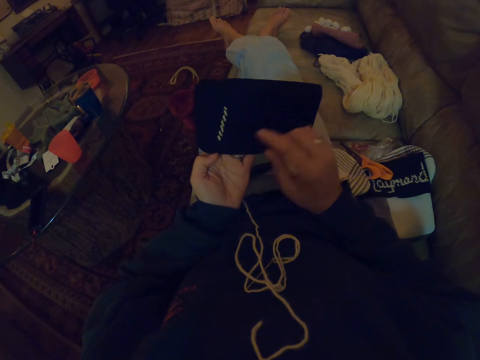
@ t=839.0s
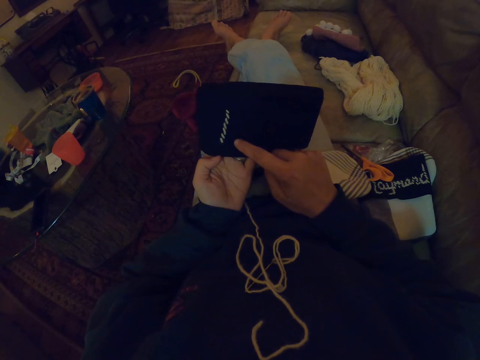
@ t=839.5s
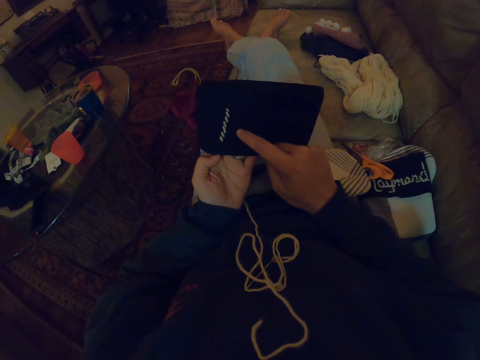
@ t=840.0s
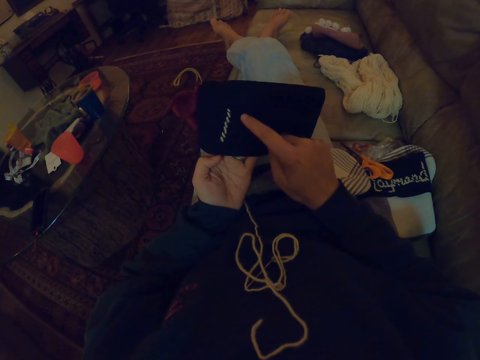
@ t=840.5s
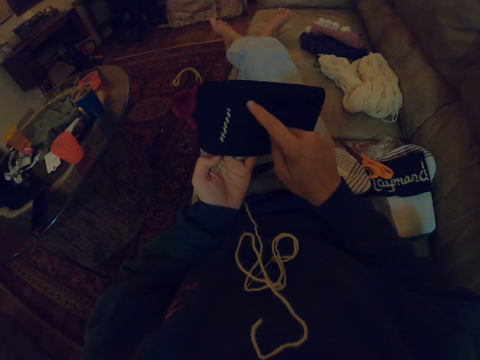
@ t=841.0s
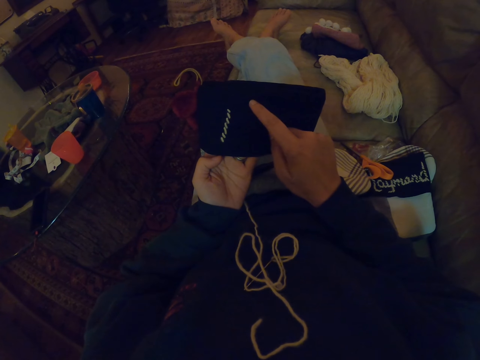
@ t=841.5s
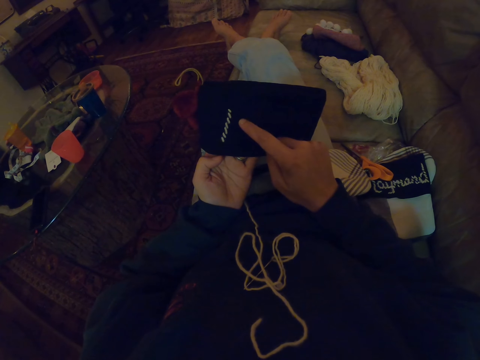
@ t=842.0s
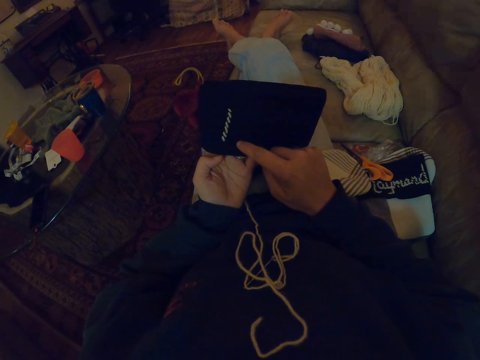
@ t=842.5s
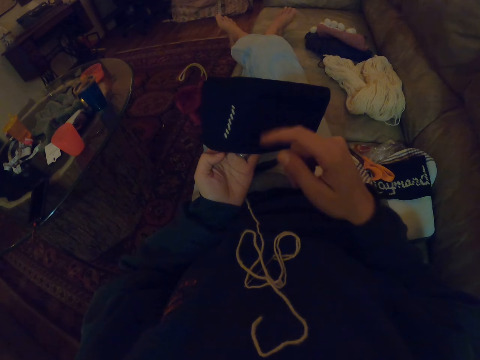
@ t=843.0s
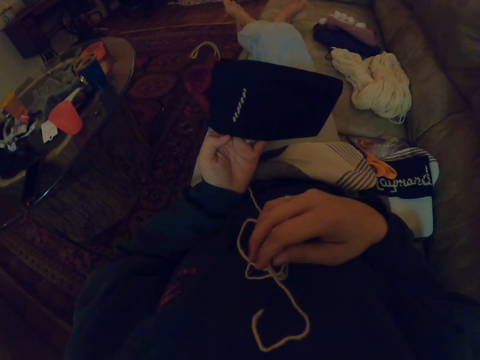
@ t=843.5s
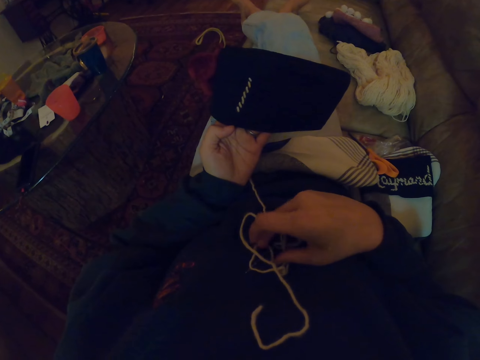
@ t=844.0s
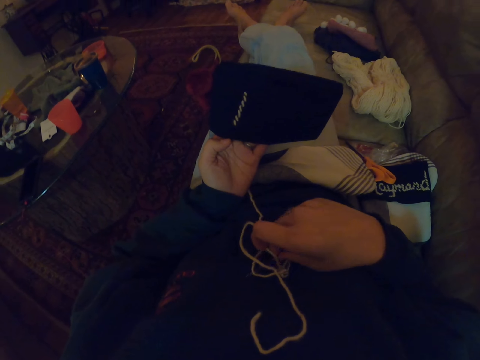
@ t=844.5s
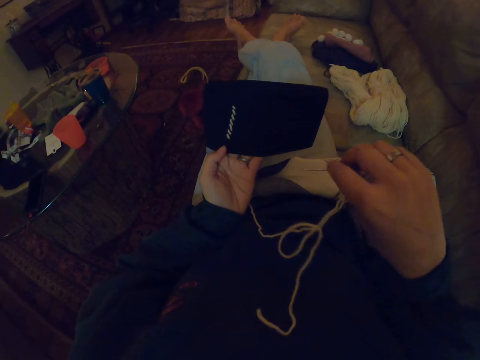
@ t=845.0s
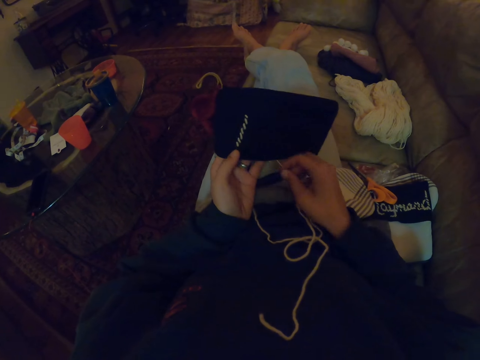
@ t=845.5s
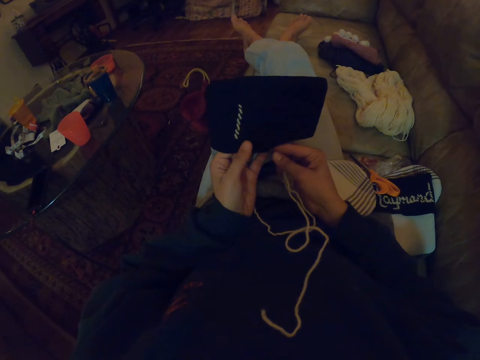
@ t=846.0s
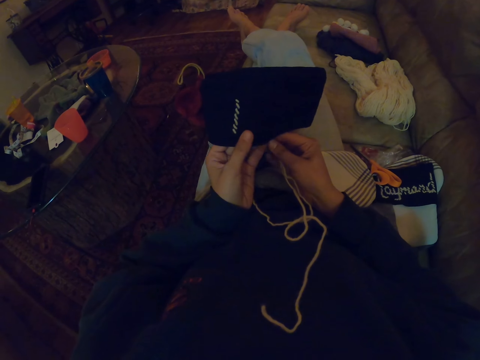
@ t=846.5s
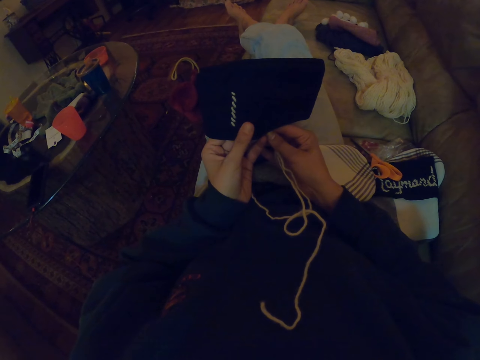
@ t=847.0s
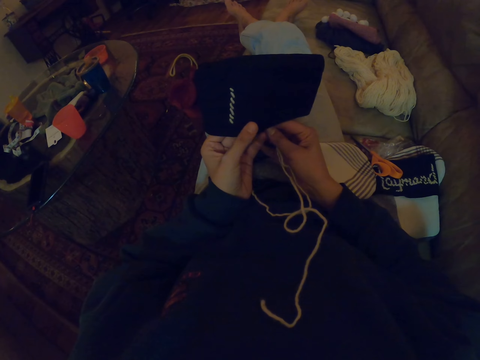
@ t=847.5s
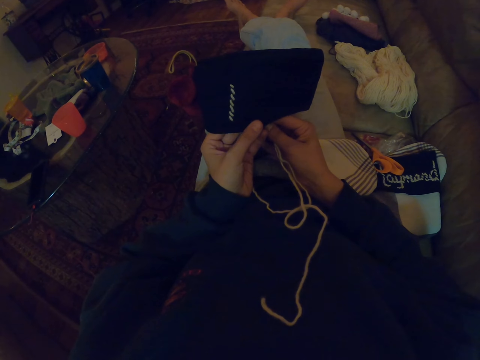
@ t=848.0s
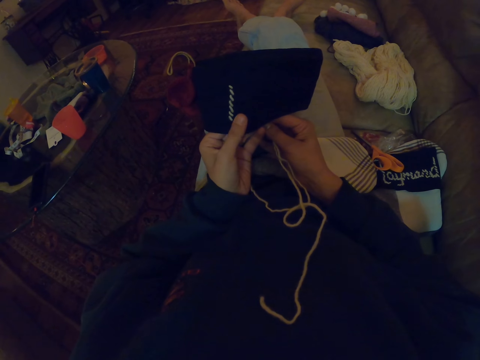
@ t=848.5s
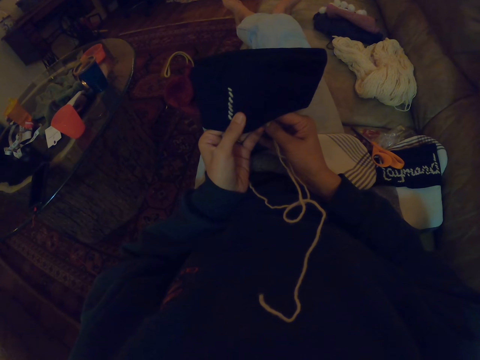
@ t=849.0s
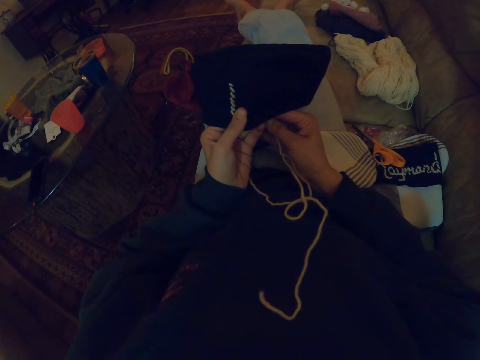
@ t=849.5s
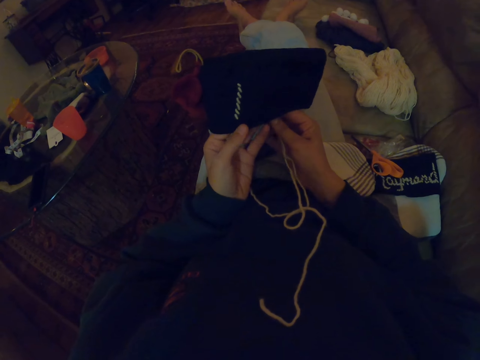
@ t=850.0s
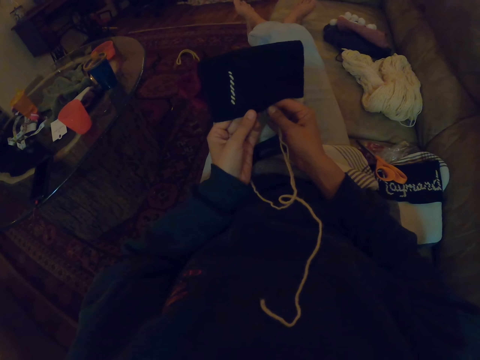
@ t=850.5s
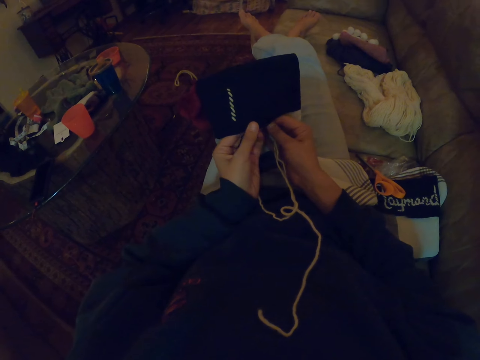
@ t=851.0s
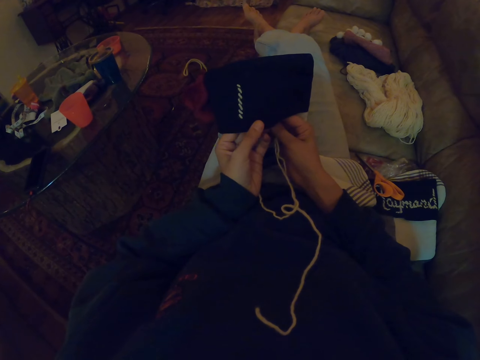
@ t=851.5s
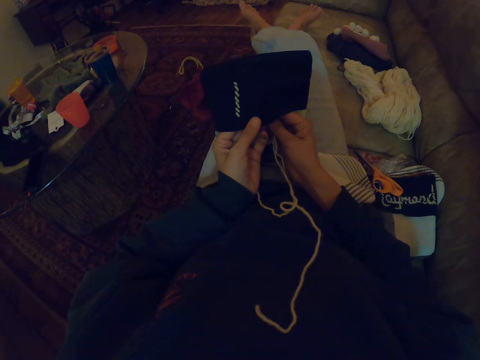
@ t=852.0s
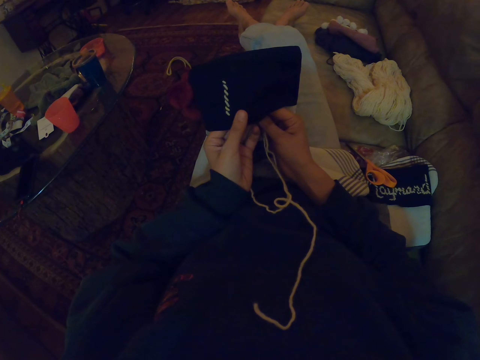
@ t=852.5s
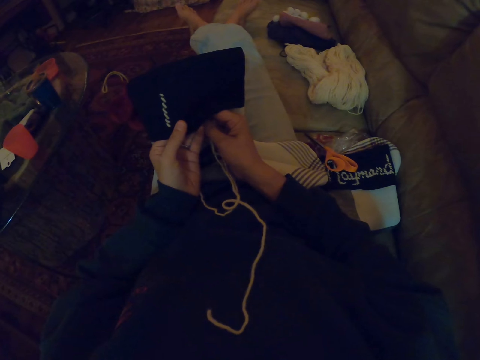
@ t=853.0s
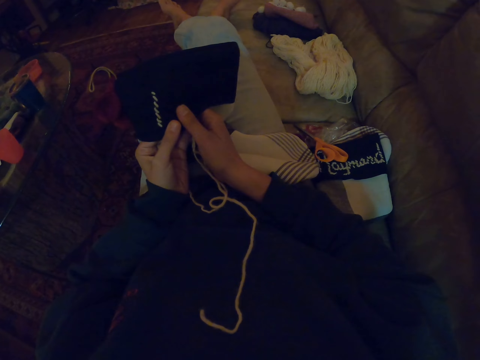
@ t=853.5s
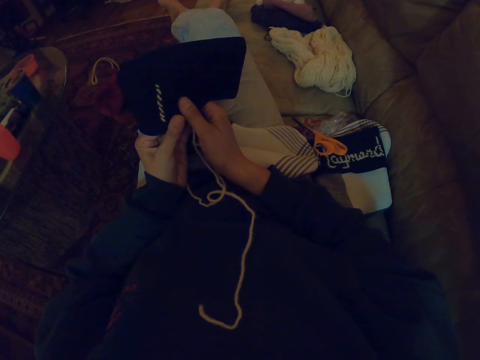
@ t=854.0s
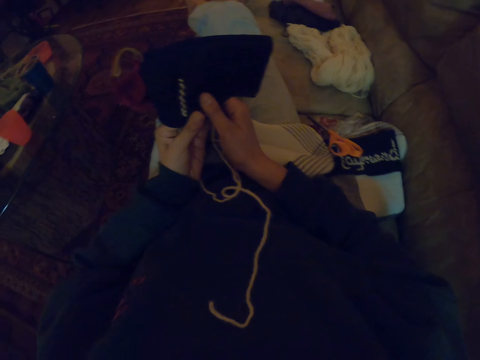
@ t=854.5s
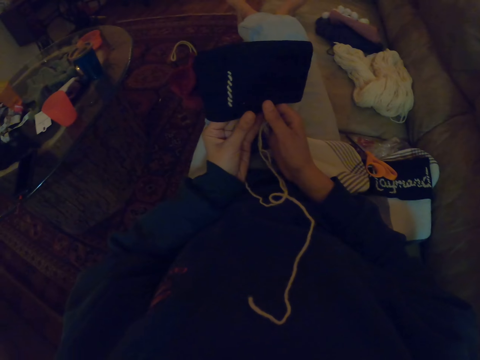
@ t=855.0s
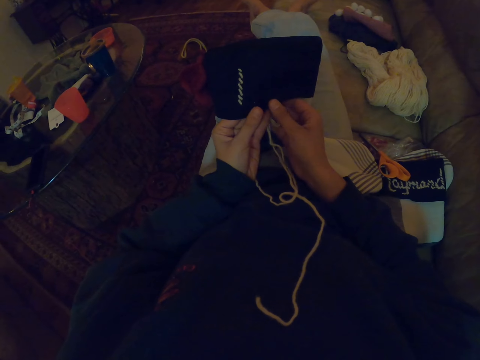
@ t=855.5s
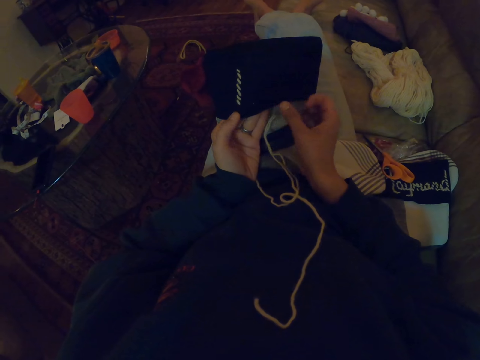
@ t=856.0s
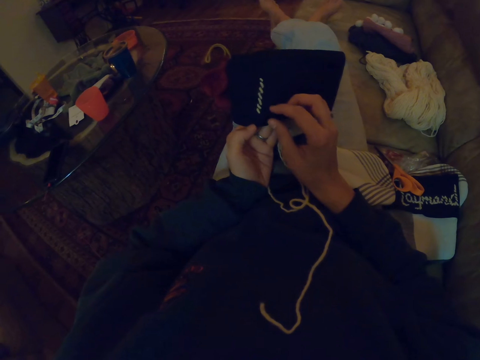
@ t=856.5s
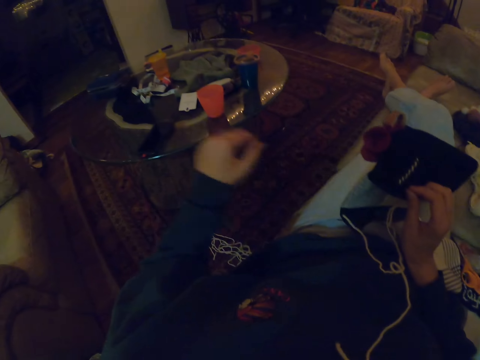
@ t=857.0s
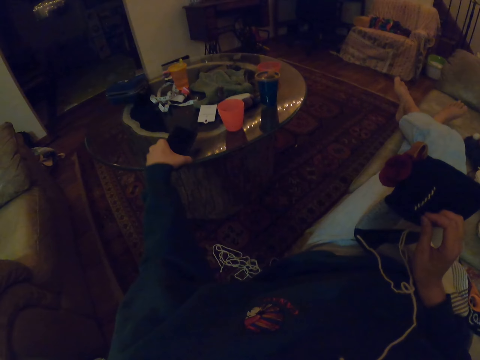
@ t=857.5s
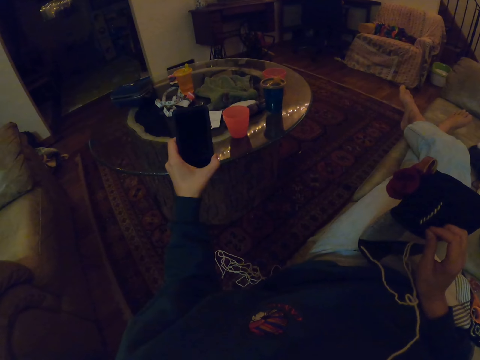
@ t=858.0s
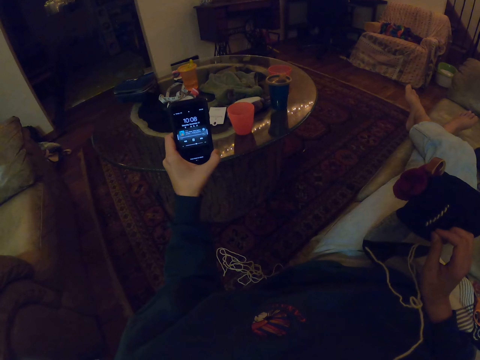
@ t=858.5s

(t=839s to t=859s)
The camera wearer touches the woolen fabric with her finger. She scratches the sock. She picks up a needle. She knits the woolen fabric with the needle. She looks at the sock. She picks up her phone.
